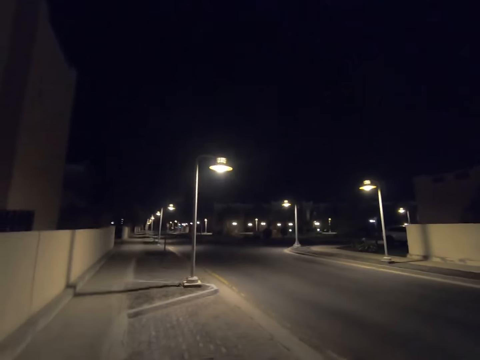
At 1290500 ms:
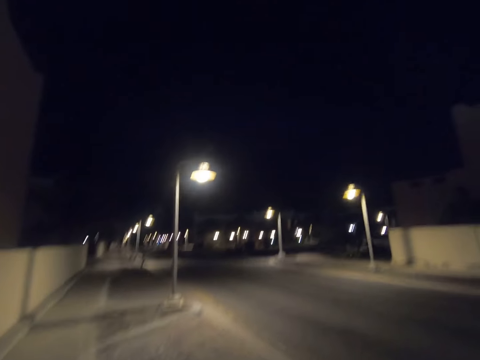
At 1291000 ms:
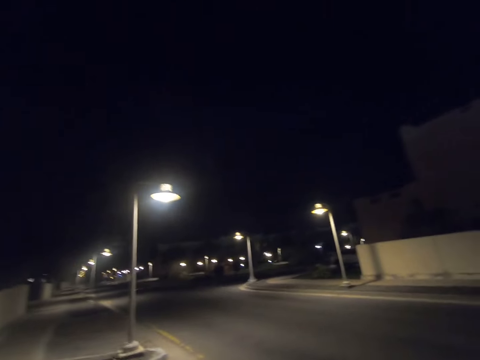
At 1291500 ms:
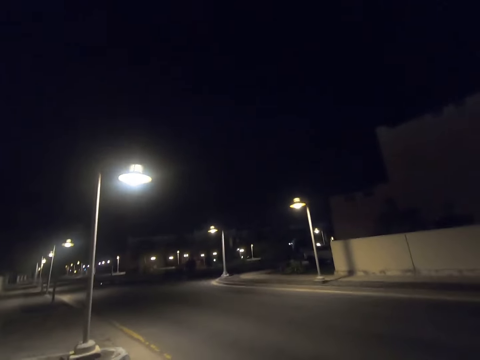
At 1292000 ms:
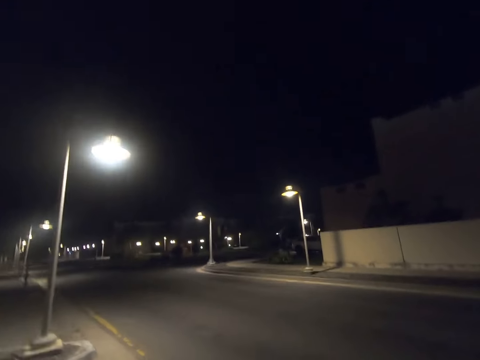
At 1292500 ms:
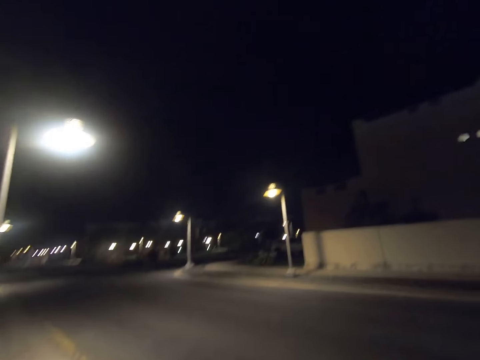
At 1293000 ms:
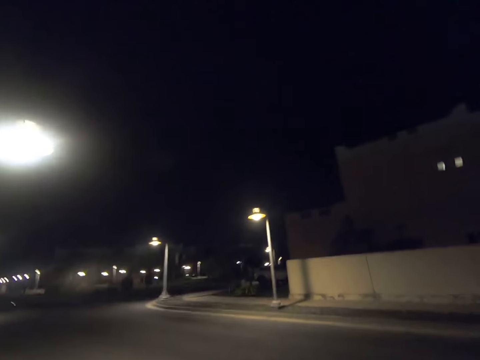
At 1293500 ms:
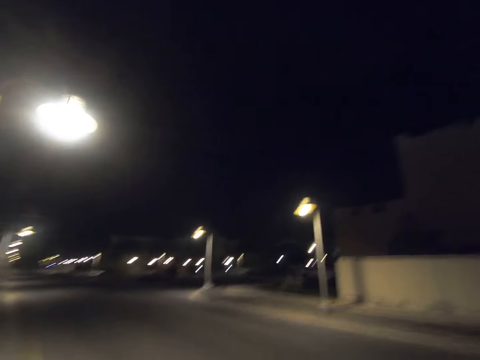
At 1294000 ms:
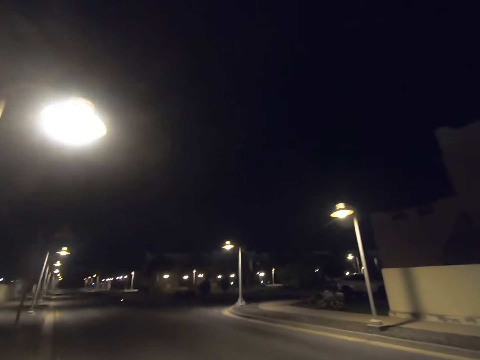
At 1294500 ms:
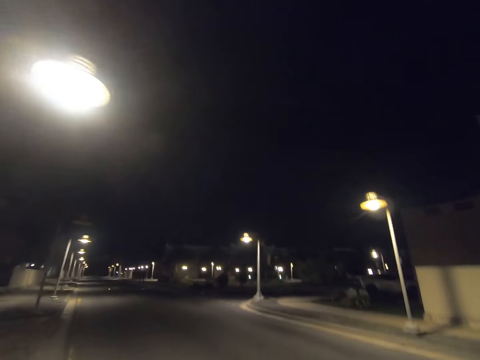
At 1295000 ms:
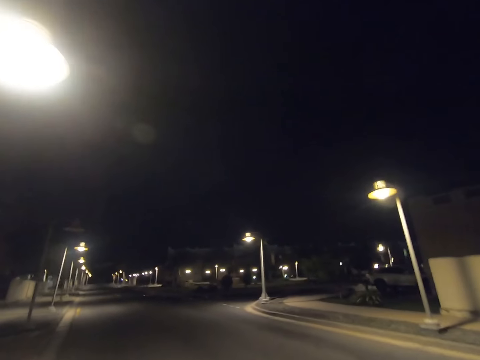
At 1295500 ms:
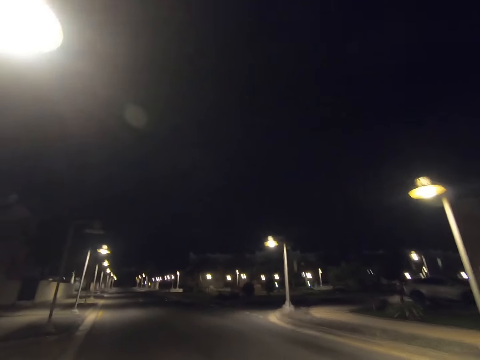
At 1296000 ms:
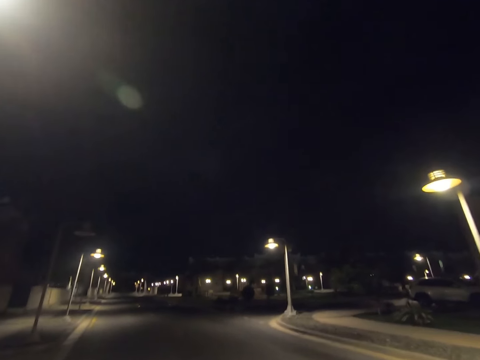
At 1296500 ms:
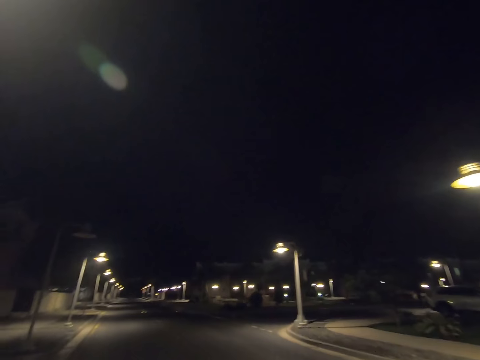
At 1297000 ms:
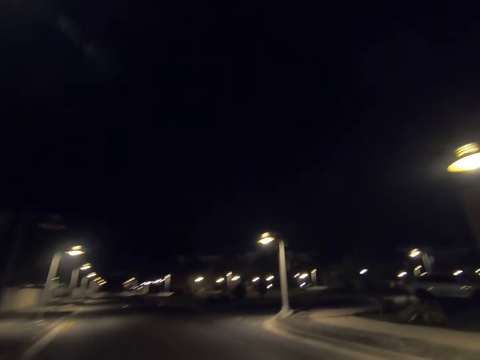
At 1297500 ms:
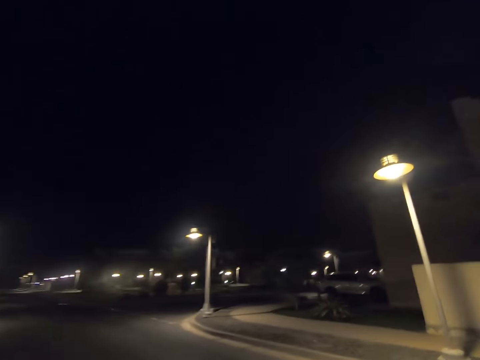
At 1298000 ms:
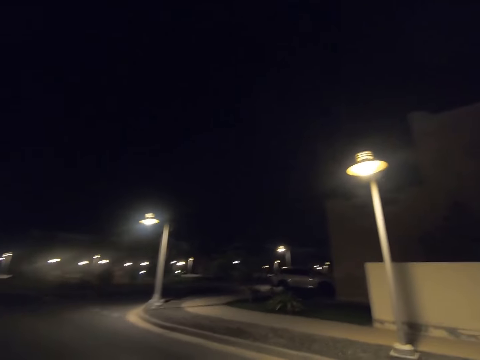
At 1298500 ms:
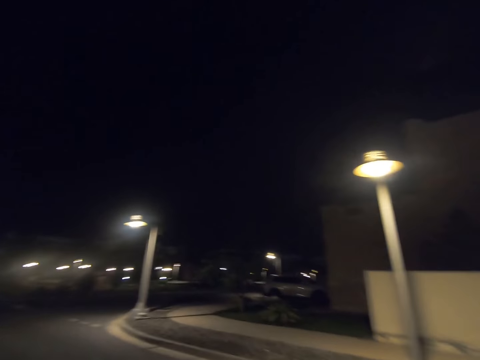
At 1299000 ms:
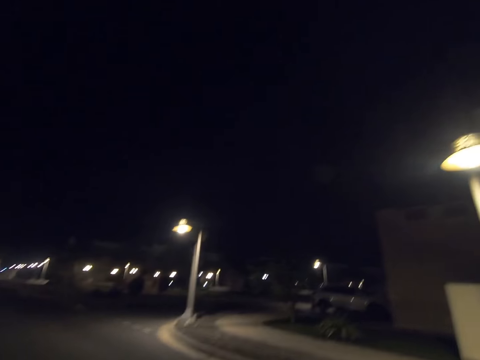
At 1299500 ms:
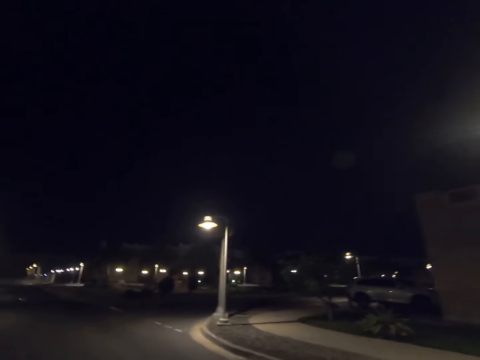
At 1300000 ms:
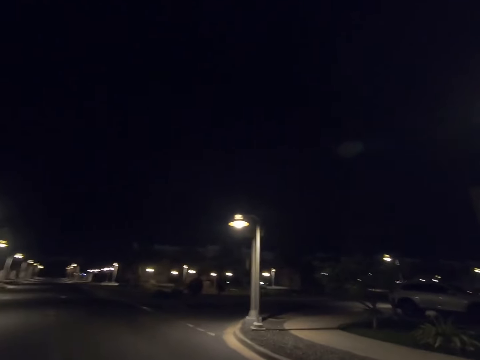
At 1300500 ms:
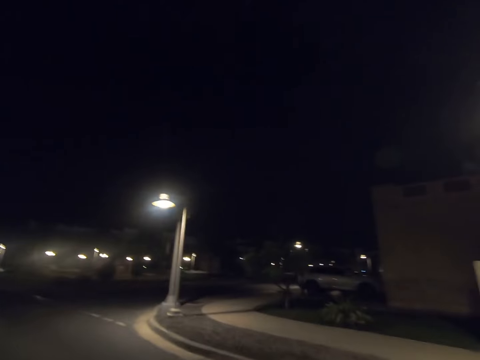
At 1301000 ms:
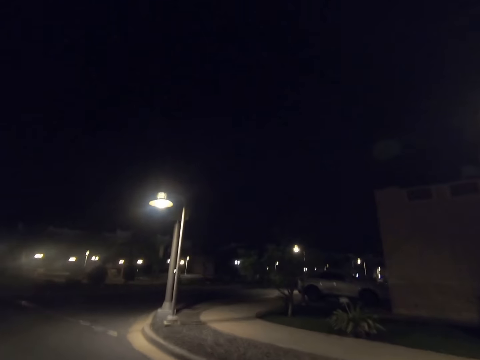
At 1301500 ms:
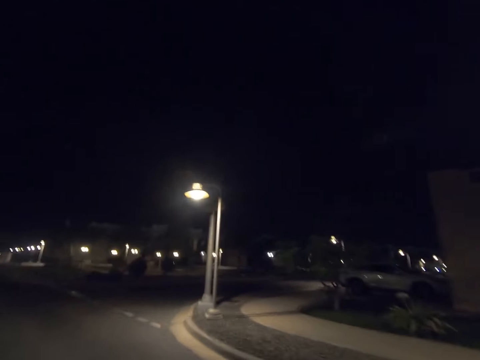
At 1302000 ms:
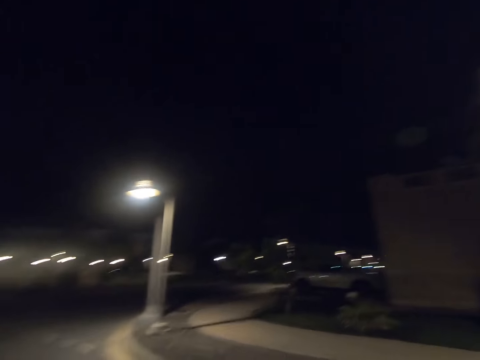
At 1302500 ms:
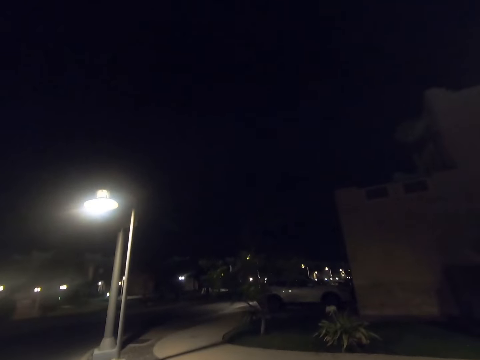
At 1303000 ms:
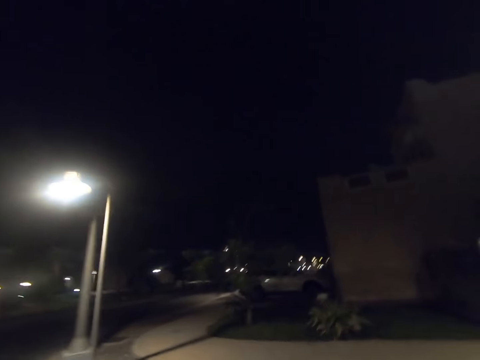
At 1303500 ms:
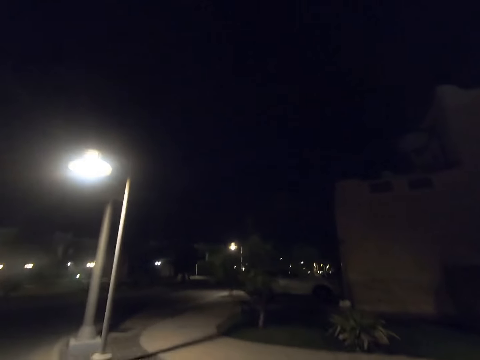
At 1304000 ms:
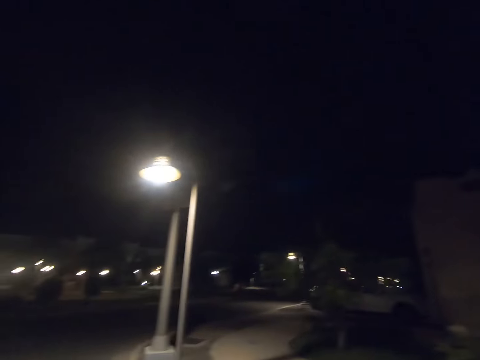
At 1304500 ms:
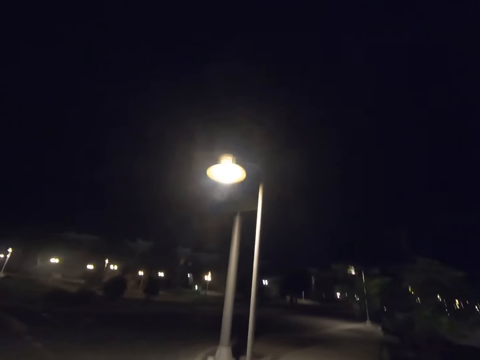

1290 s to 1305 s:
The camera wearer crosses the road.

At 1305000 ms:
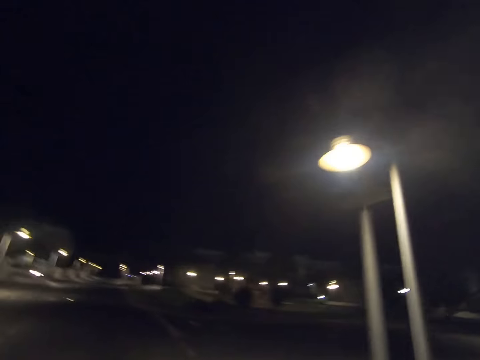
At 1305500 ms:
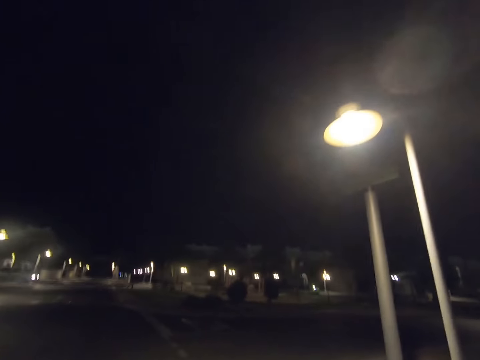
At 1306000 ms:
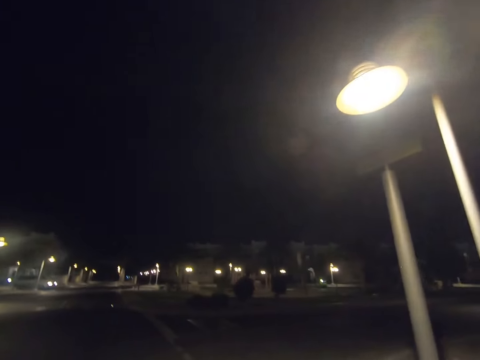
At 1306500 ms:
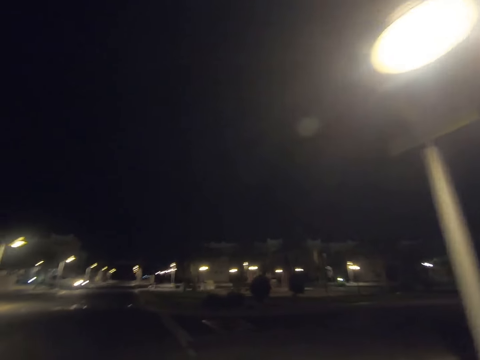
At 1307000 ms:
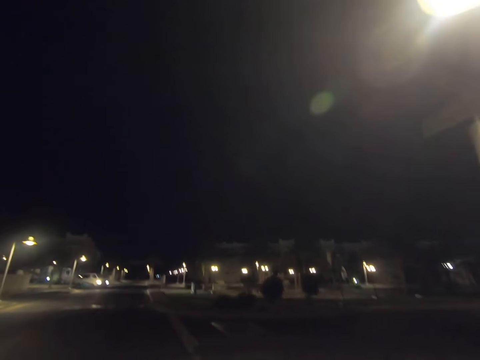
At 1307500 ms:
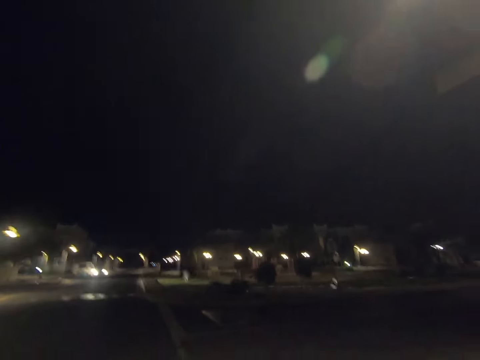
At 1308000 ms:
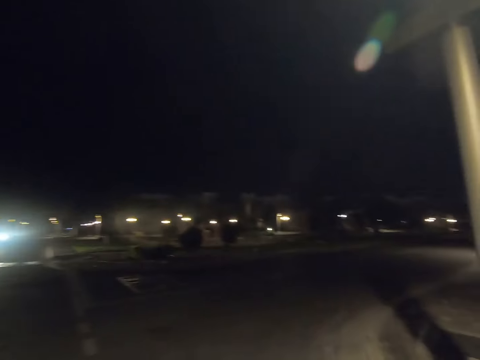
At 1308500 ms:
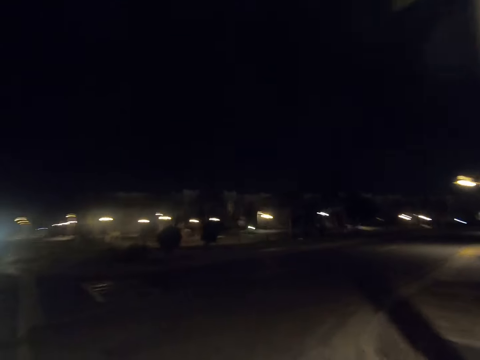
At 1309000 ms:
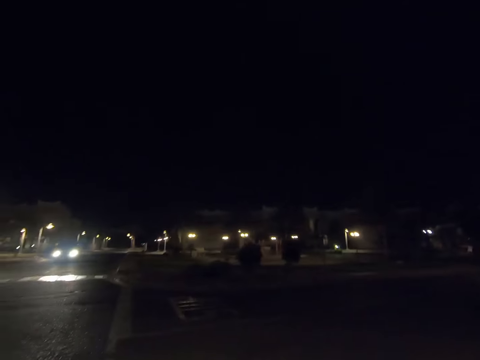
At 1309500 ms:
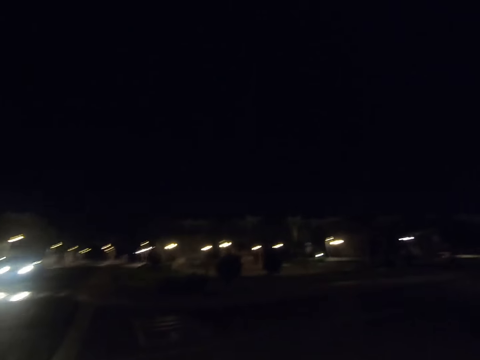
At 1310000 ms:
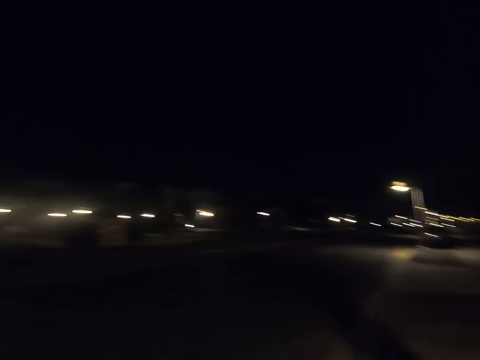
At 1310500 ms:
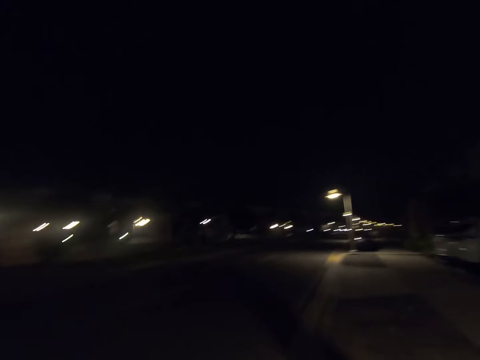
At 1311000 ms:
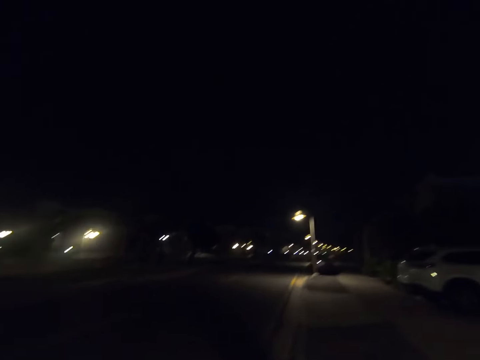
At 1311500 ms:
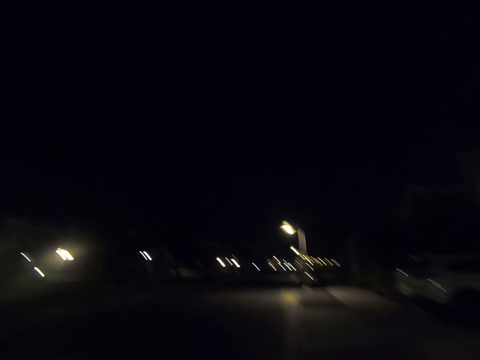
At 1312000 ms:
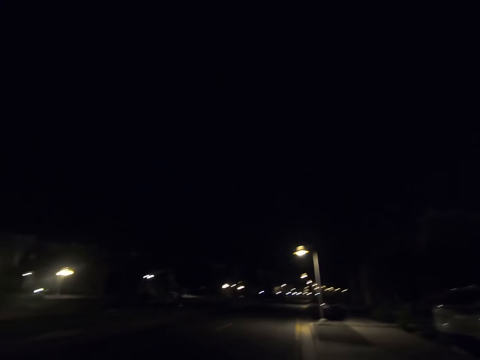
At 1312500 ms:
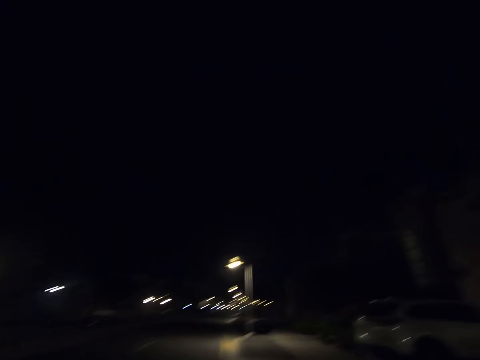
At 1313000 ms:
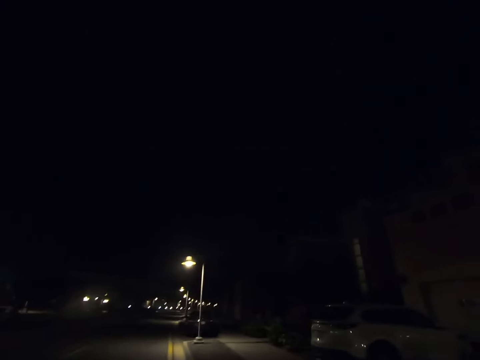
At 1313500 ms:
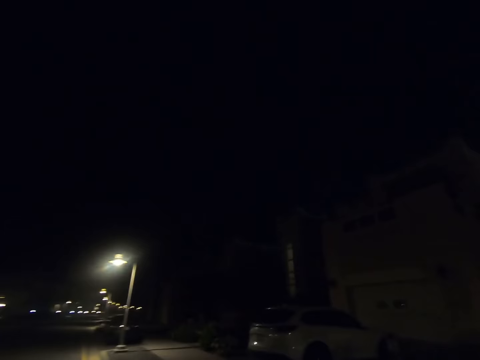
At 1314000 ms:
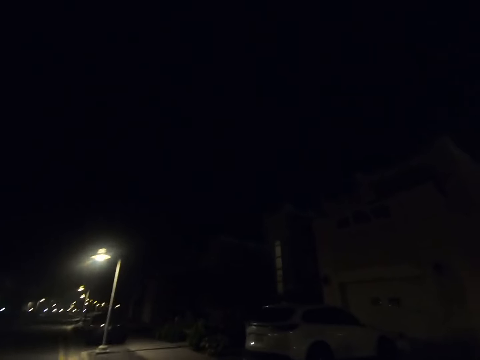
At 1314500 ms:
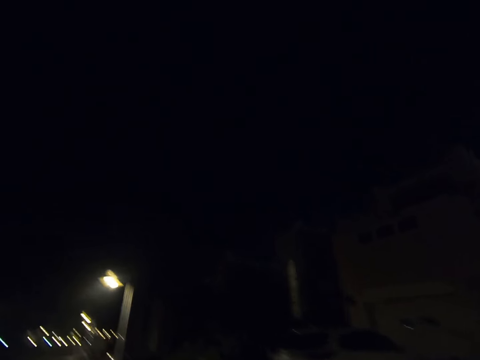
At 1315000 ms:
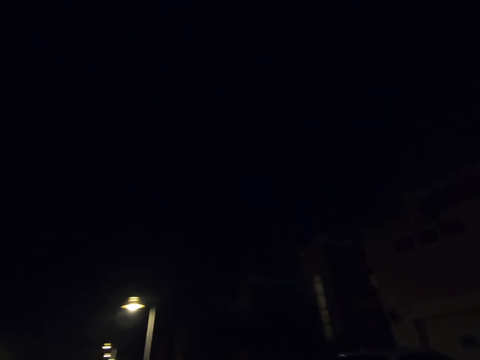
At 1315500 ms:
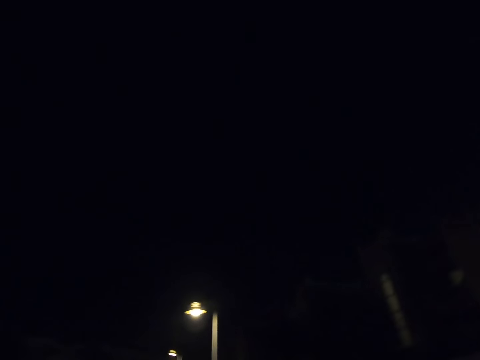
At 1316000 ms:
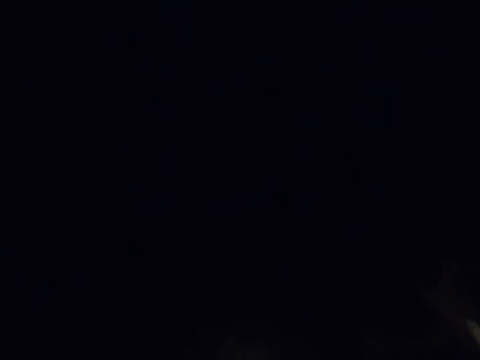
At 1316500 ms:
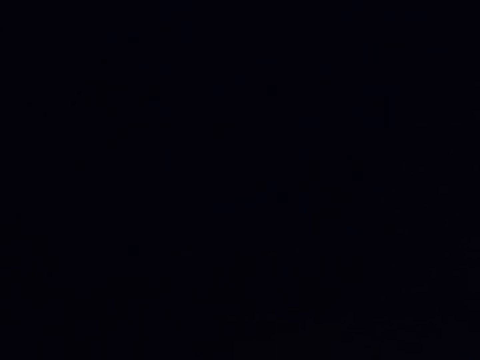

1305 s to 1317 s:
The camera wearer walks forward.
